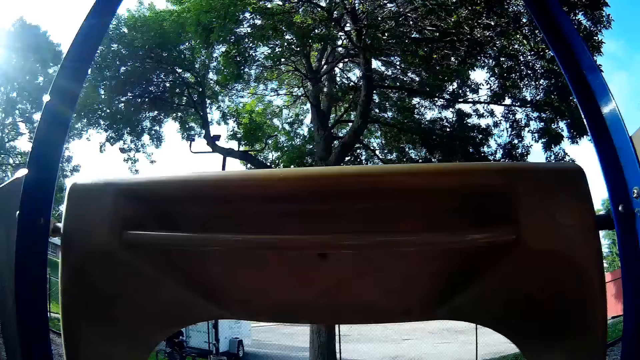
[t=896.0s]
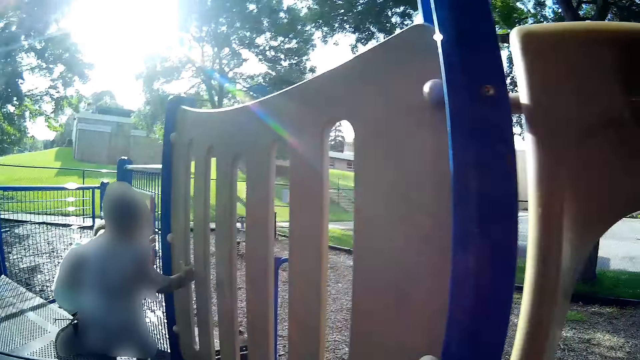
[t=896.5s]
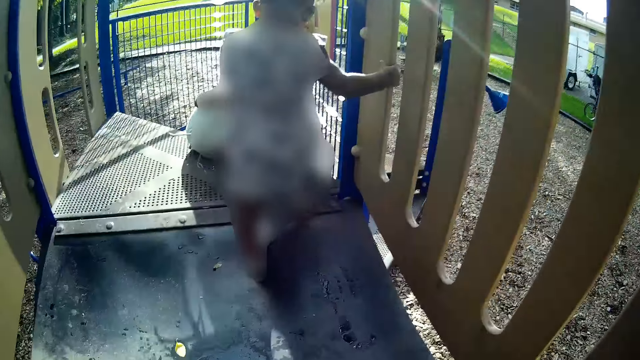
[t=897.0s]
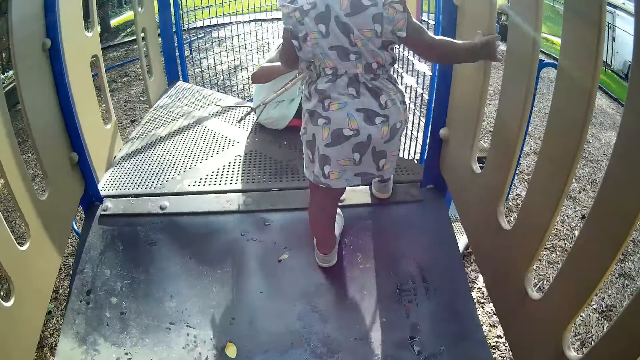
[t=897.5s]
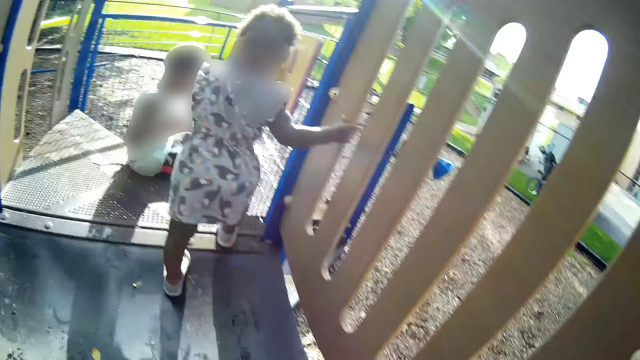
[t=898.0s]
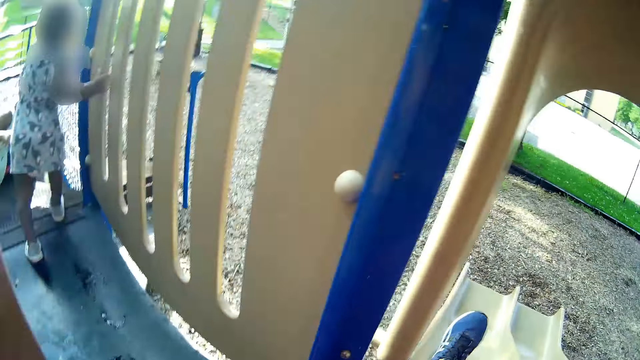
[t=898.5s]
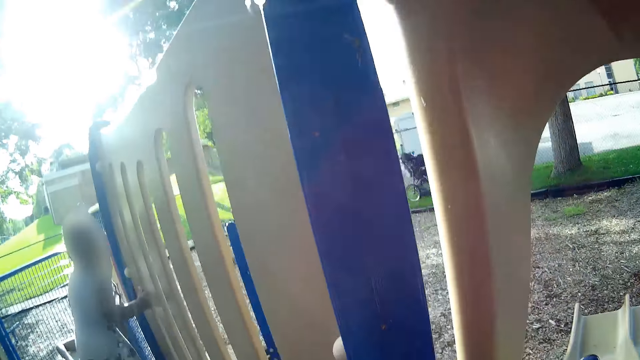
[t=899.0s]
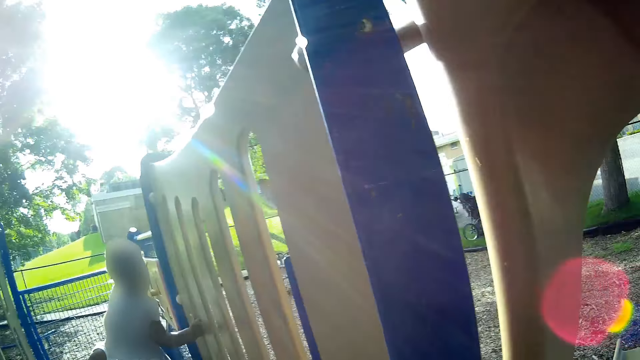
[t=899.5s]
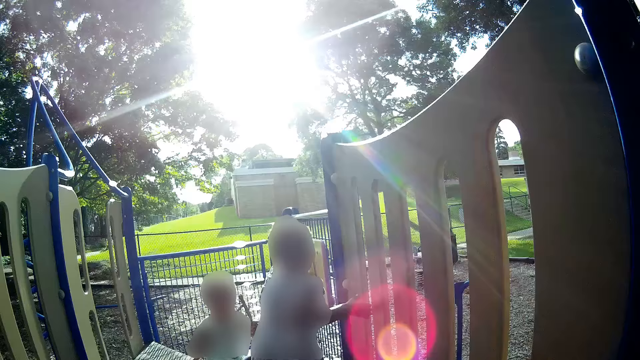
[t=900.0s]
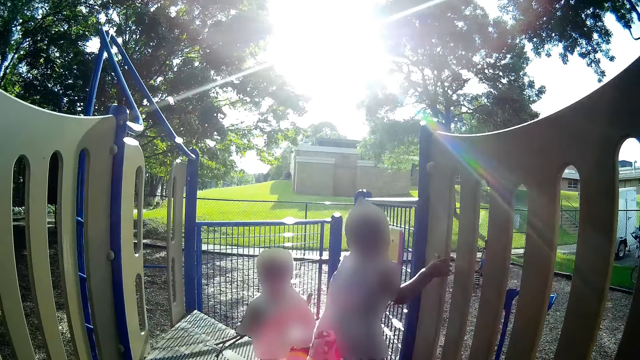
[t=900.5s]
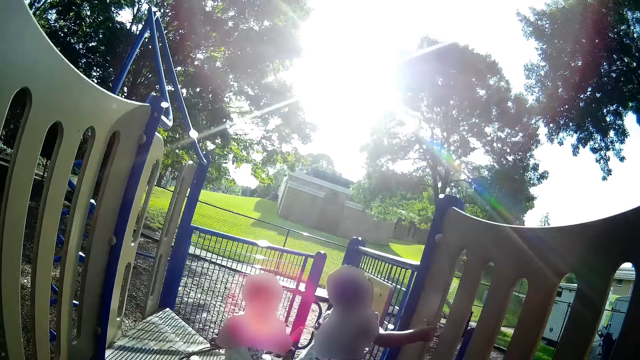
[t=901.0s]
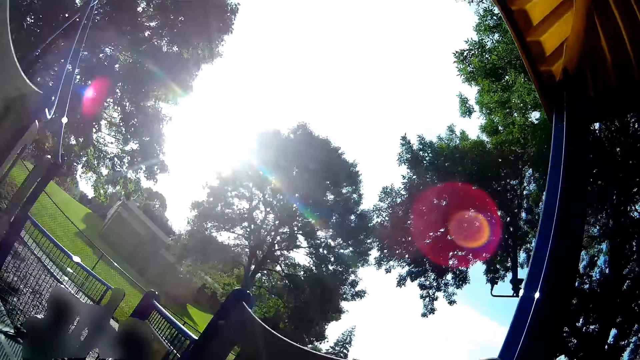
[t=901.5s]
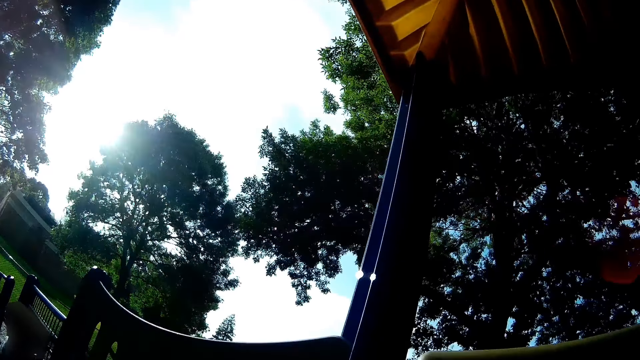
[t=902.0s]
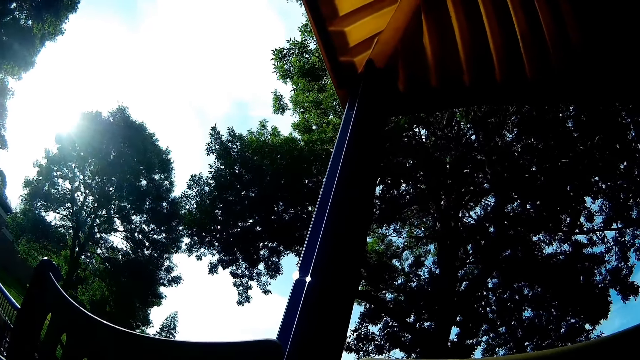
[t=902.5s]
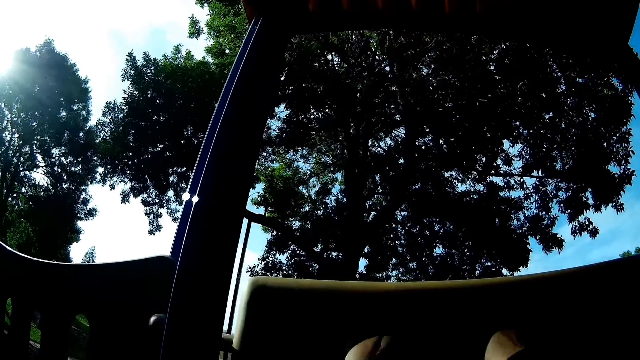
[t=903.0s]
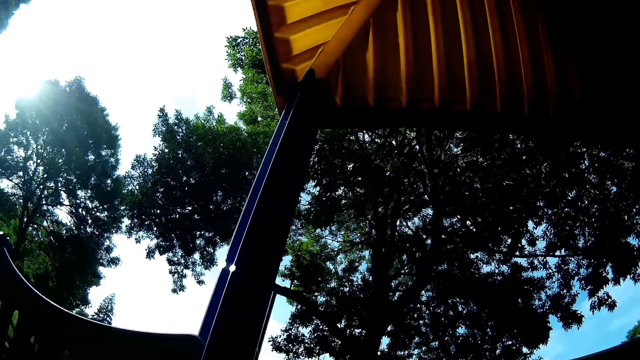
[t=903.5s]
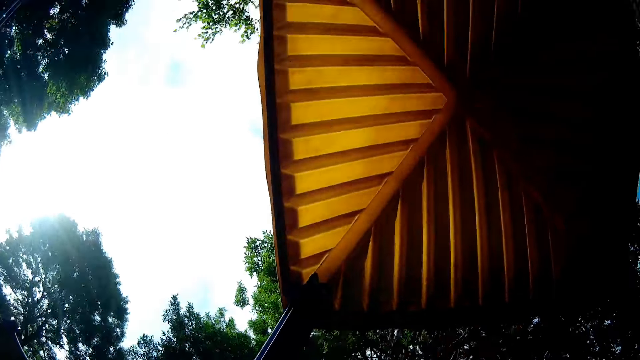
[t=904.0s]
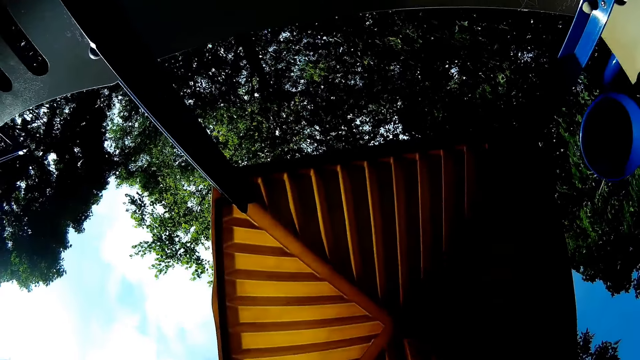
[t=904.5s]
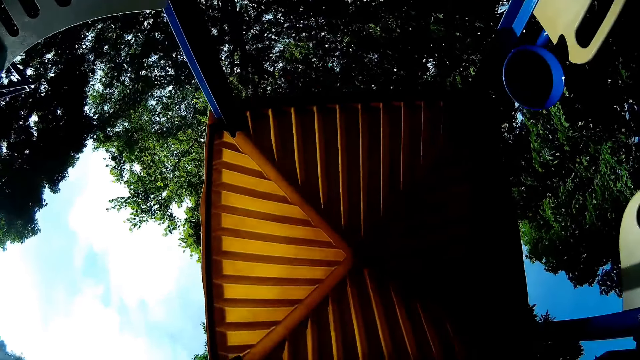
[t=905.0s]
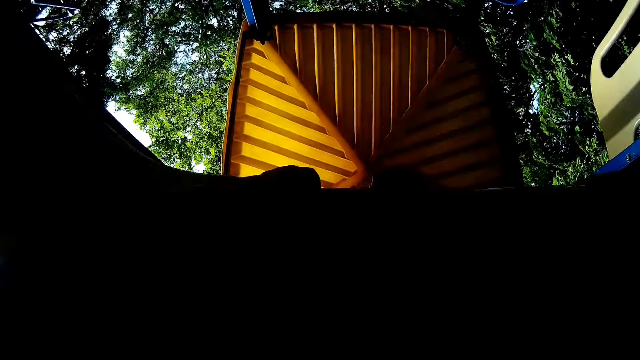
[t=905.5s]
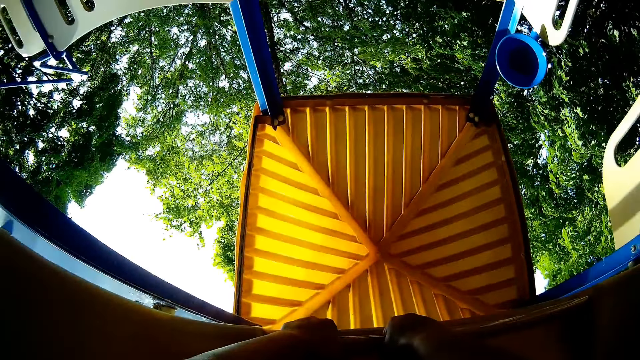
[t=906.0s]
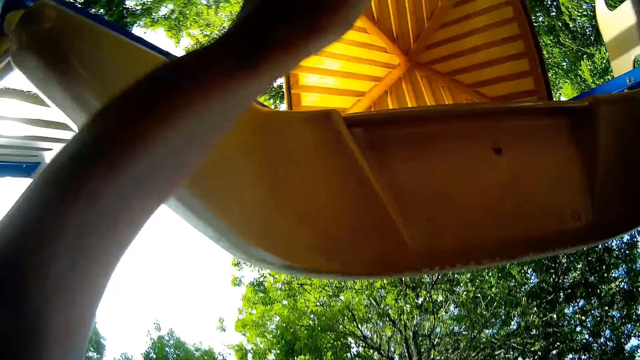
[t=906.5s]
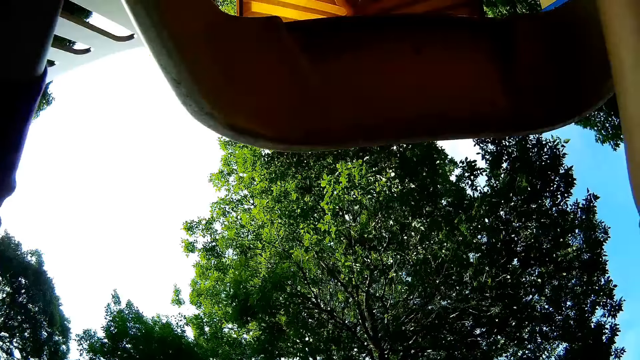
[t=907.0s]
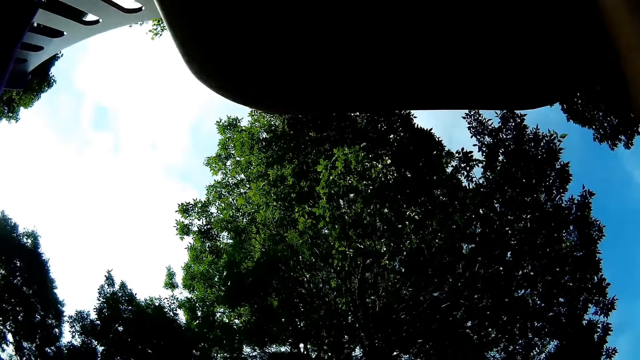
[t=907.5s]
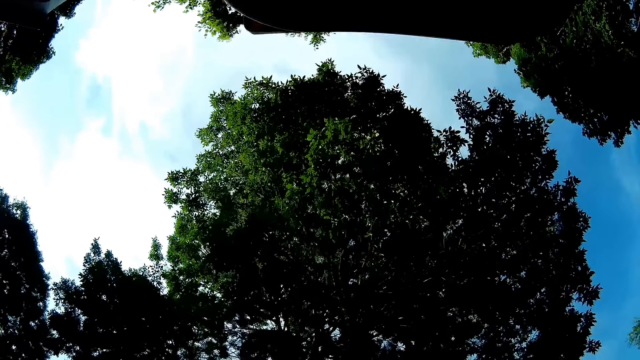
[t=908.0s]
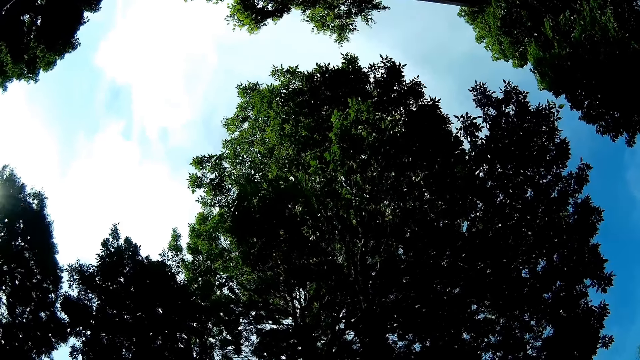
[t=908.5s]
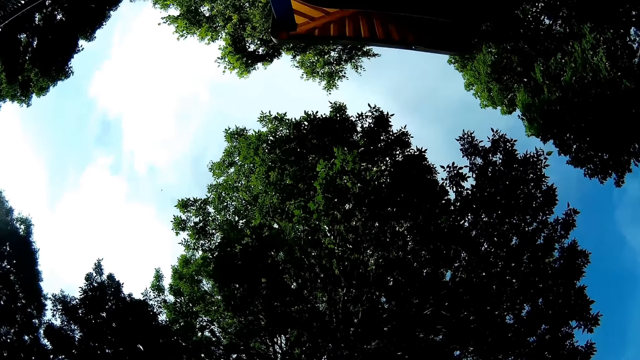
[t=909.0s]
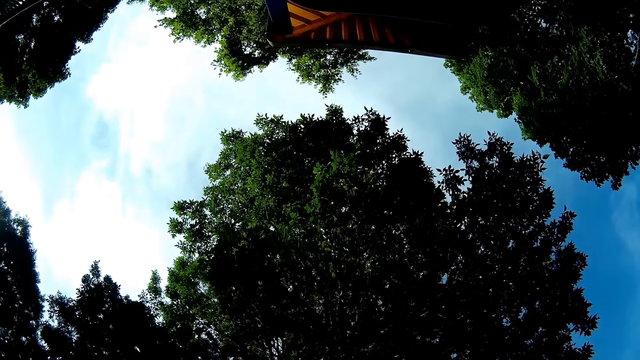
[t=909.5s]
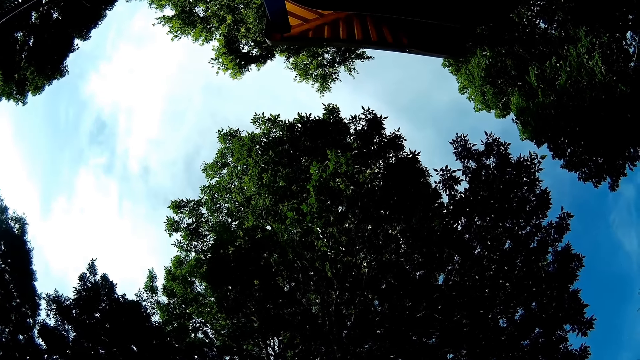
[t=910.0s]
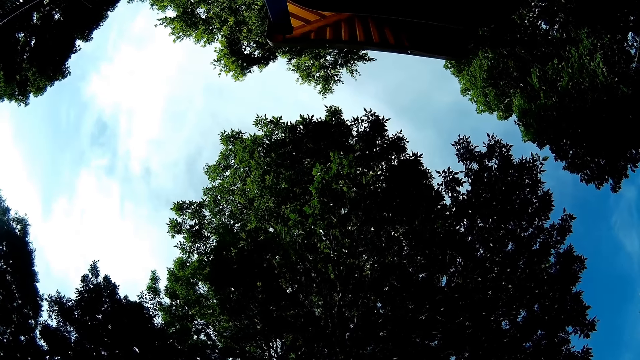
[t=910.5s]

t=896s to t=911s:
The camera wearer walks around. They look around. They go down the slide.

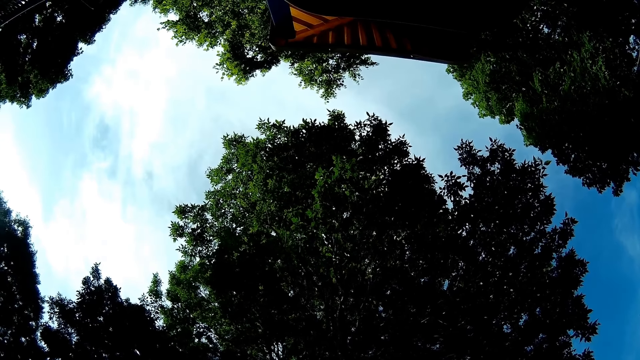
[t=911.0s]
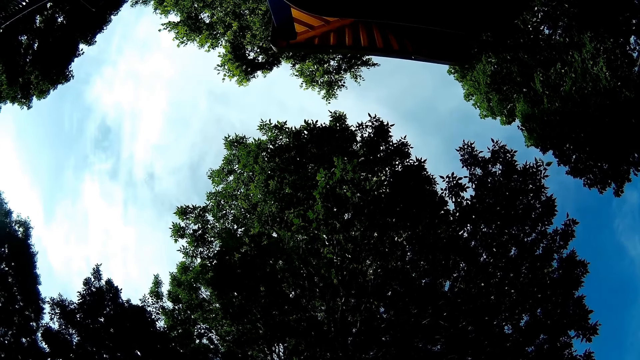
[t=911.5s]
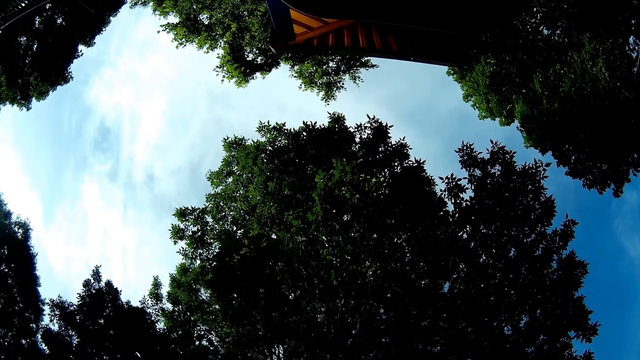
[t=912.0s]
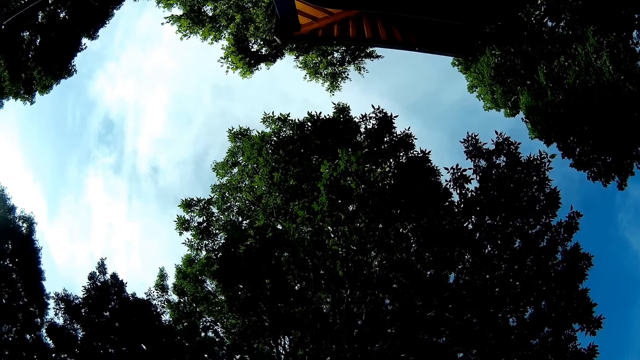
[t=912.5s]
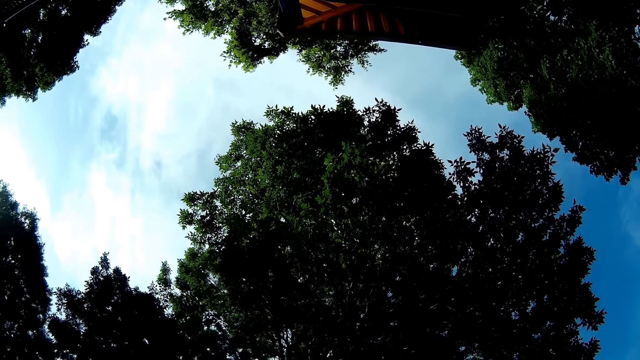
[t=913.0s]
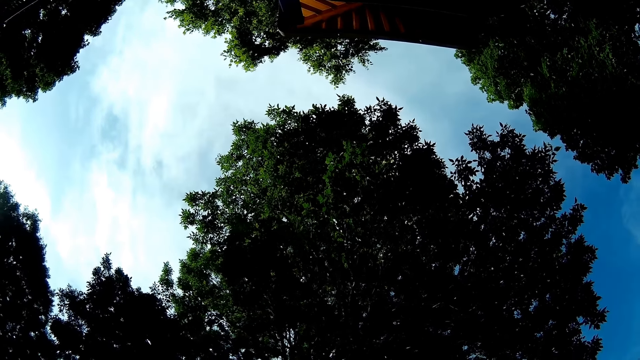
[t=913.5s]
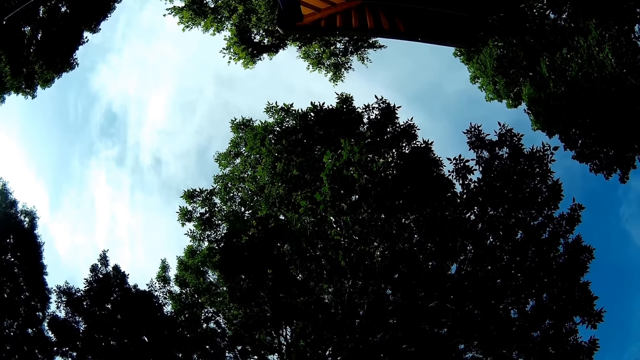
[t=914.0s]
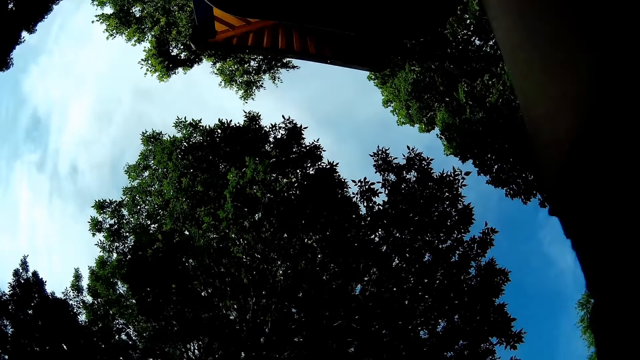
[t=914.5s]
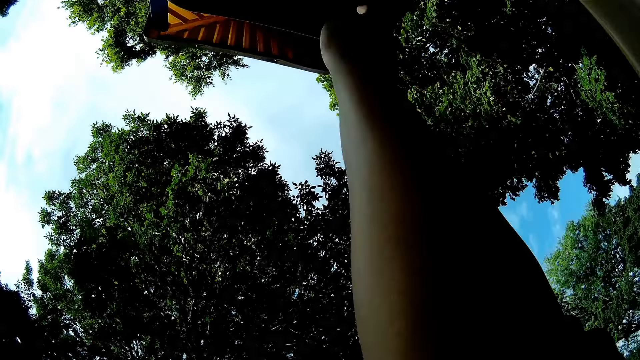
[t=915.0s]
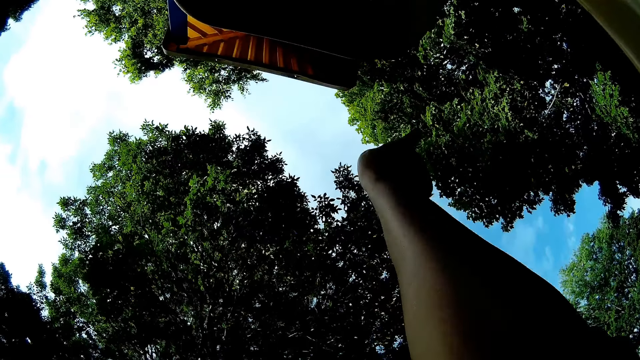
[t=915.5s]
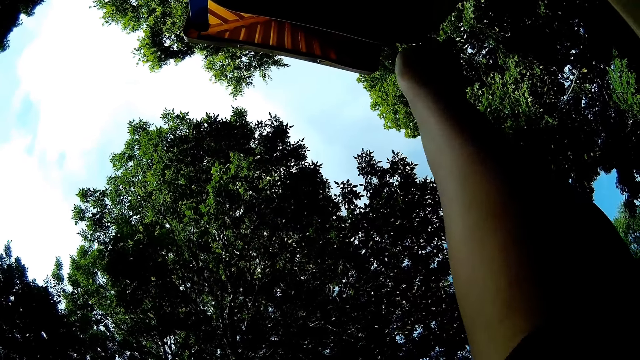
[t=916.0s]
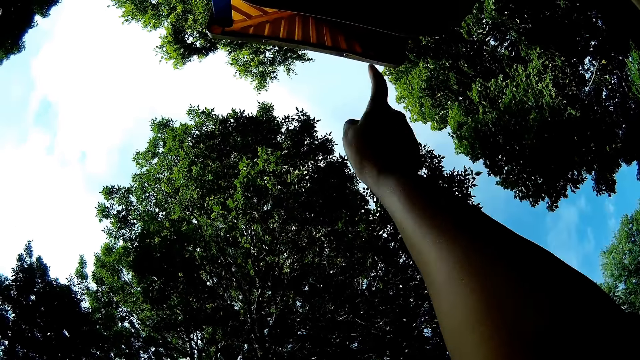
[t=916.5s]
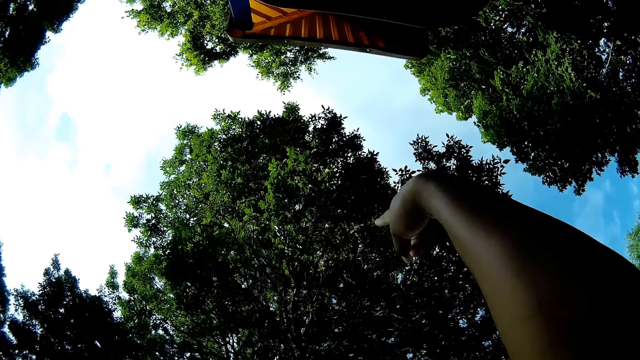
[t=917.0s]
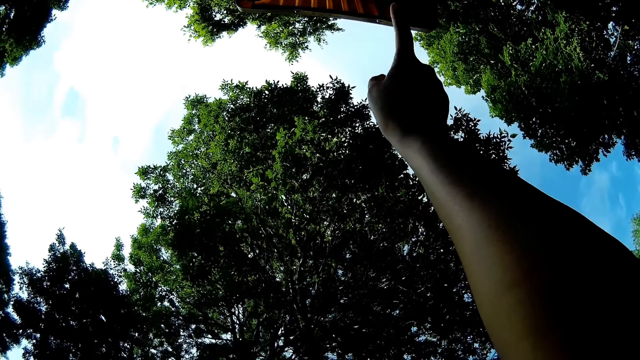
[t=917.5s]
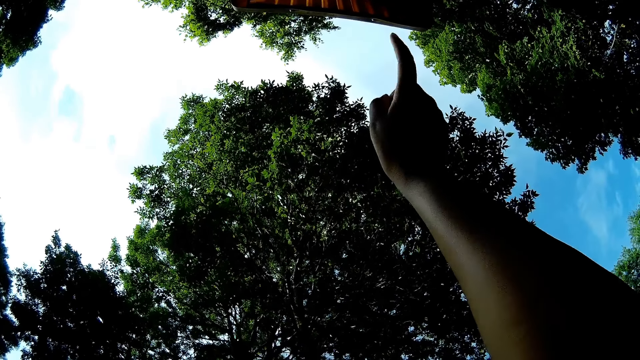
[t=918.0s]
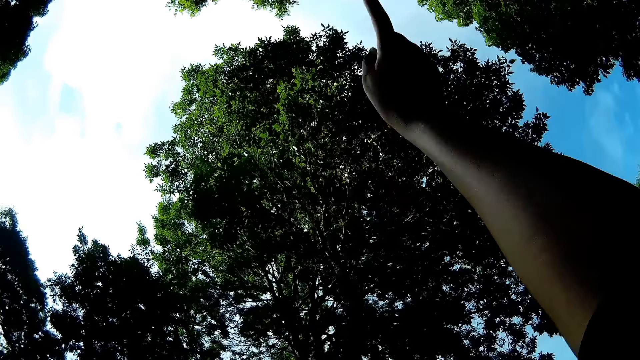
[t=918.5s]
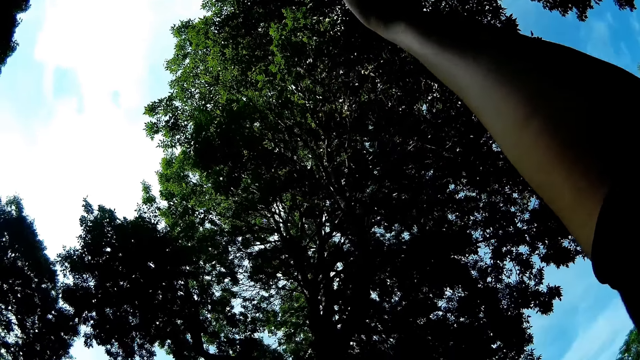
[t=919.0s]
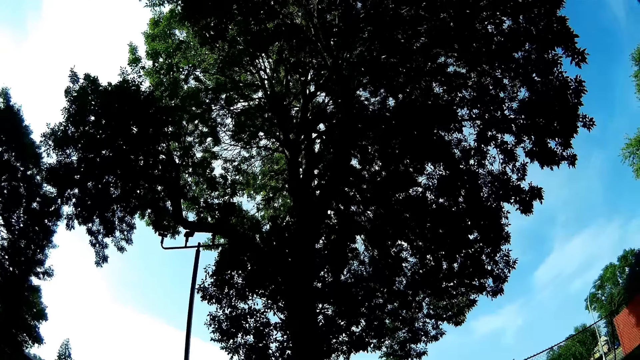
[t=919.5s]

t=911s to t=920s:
The camera wearer points at a tree with her right hand. She points at the tree with her right hand again. She points at the sky.
